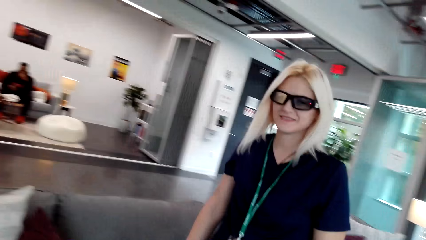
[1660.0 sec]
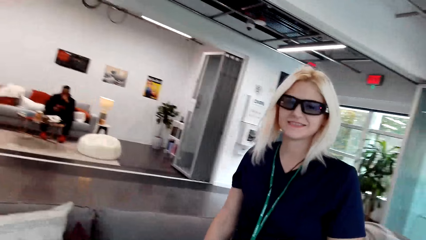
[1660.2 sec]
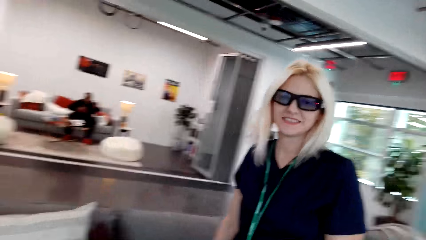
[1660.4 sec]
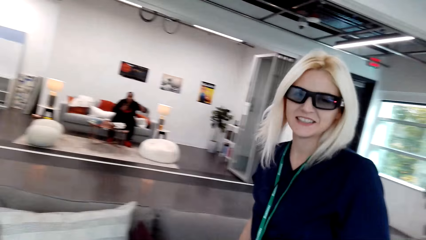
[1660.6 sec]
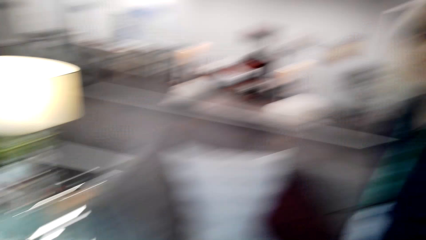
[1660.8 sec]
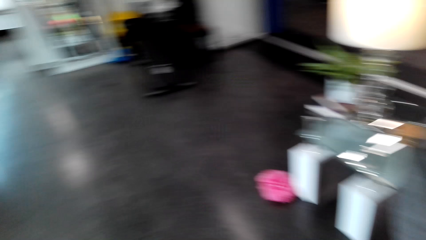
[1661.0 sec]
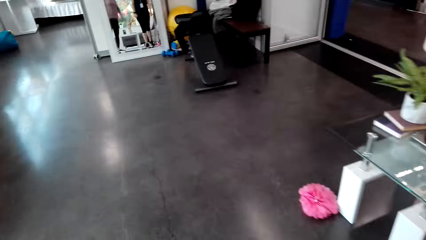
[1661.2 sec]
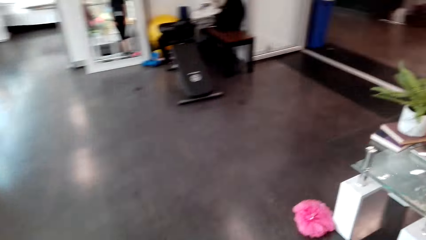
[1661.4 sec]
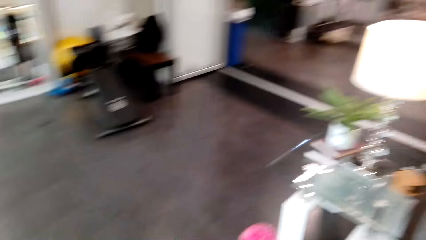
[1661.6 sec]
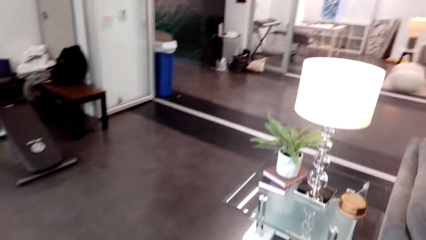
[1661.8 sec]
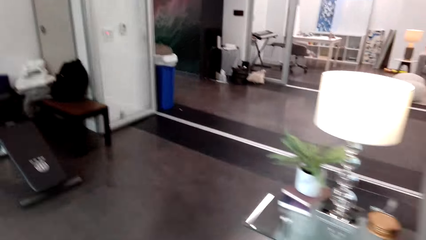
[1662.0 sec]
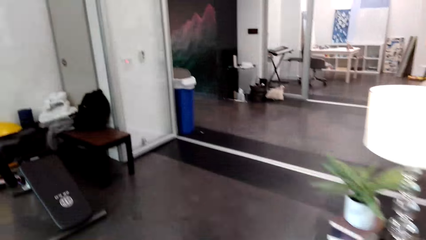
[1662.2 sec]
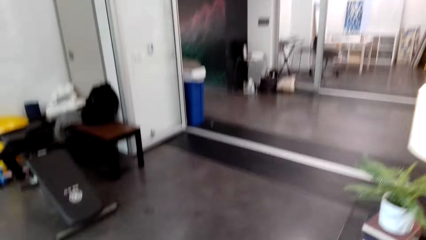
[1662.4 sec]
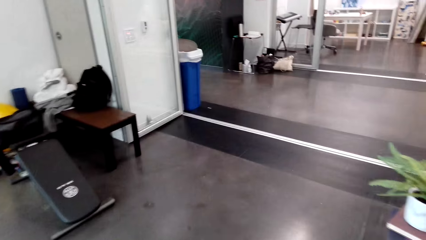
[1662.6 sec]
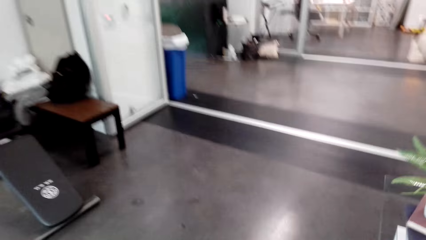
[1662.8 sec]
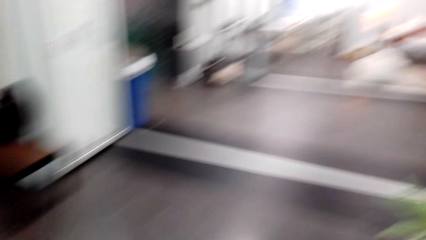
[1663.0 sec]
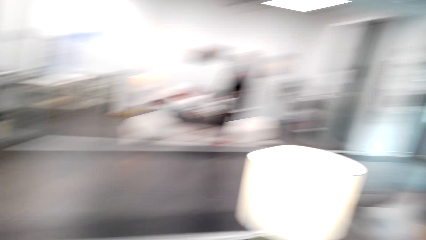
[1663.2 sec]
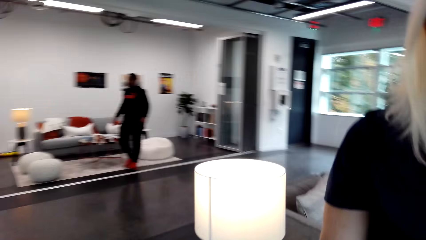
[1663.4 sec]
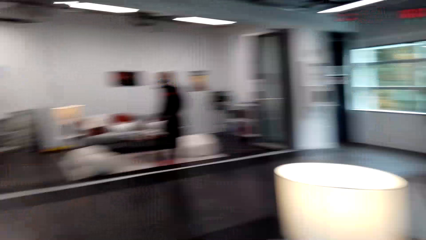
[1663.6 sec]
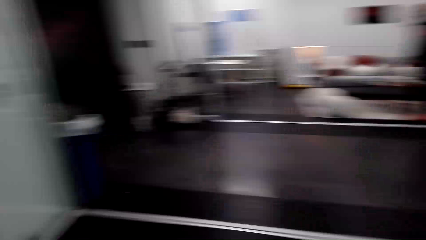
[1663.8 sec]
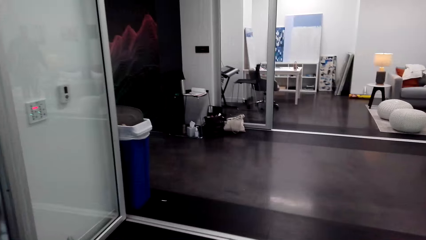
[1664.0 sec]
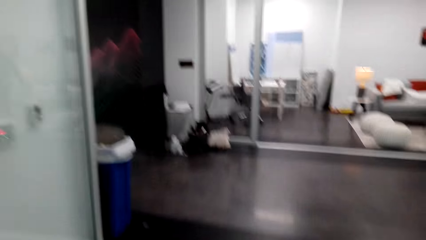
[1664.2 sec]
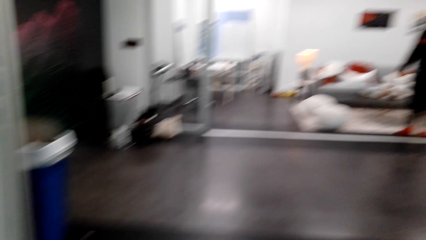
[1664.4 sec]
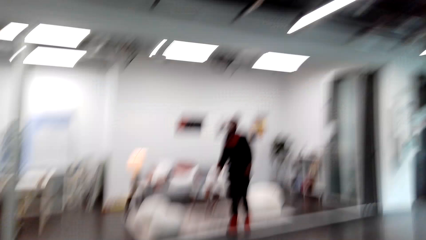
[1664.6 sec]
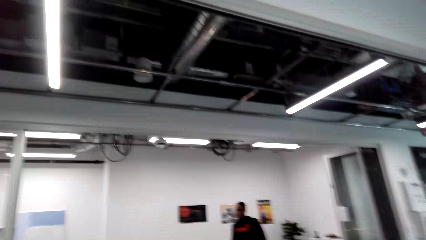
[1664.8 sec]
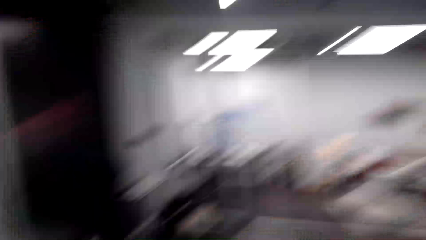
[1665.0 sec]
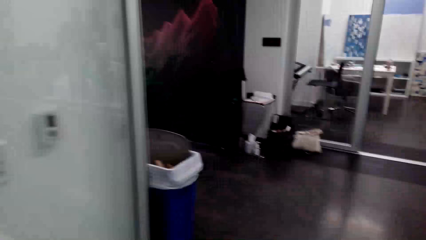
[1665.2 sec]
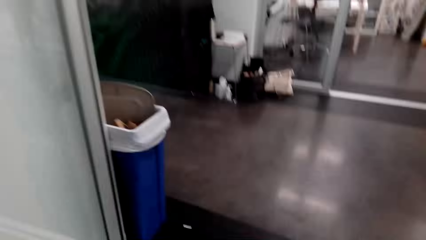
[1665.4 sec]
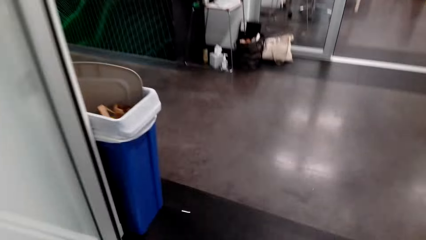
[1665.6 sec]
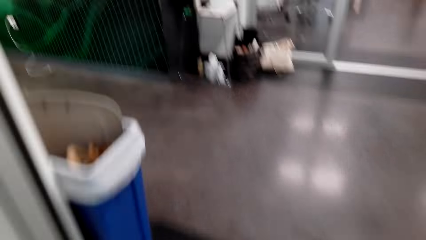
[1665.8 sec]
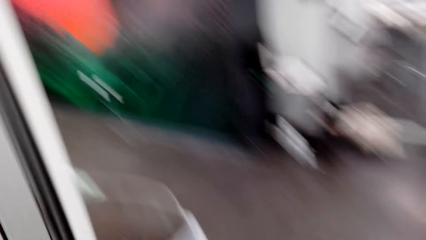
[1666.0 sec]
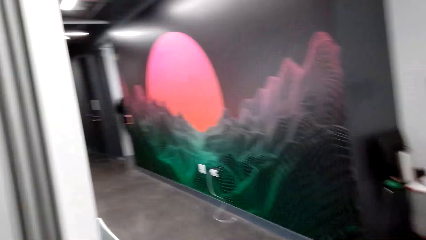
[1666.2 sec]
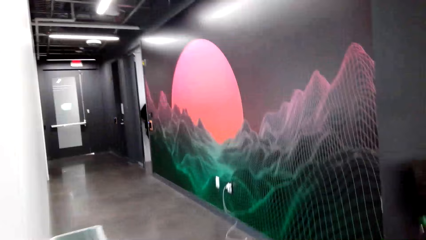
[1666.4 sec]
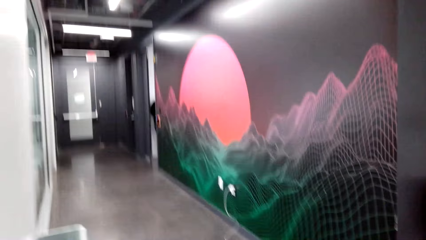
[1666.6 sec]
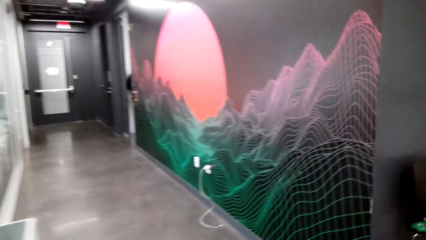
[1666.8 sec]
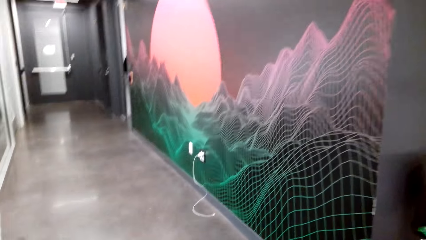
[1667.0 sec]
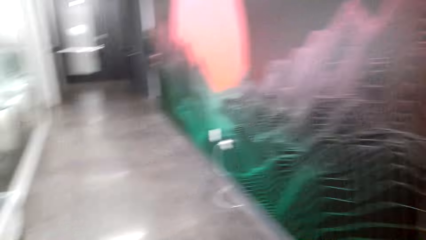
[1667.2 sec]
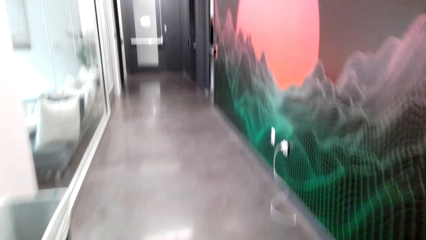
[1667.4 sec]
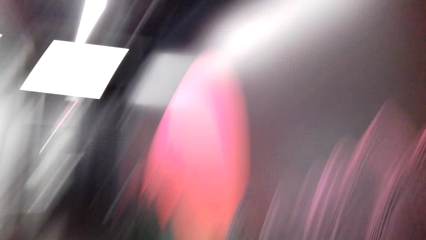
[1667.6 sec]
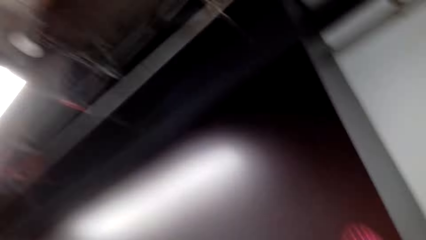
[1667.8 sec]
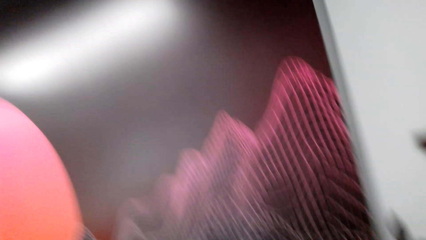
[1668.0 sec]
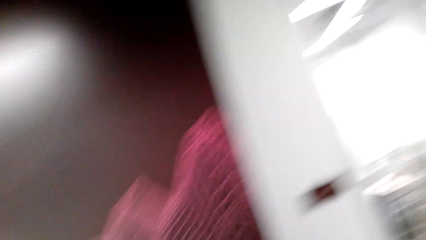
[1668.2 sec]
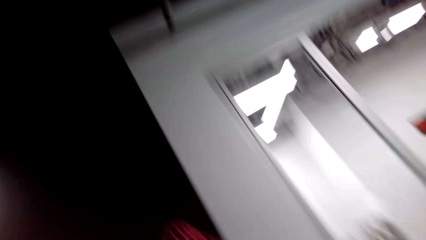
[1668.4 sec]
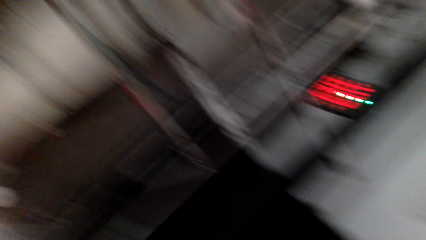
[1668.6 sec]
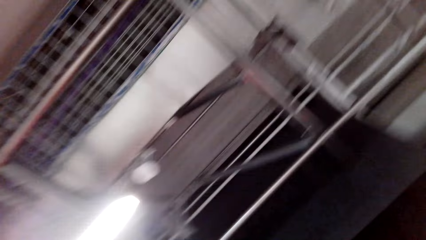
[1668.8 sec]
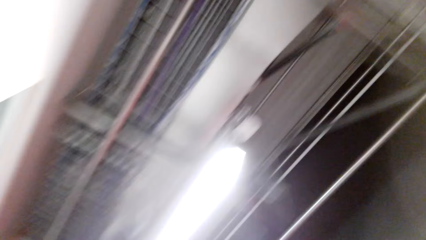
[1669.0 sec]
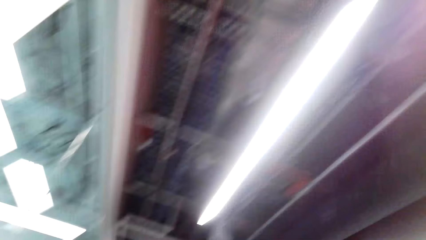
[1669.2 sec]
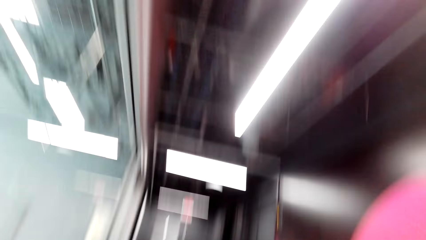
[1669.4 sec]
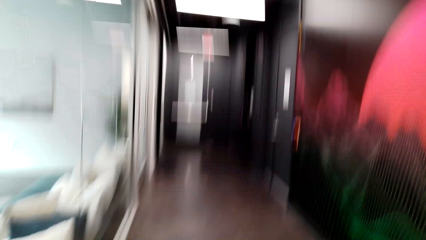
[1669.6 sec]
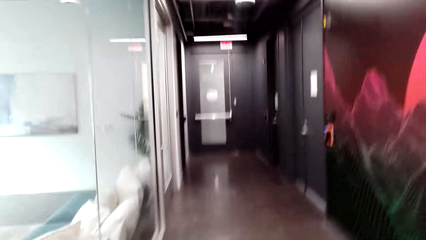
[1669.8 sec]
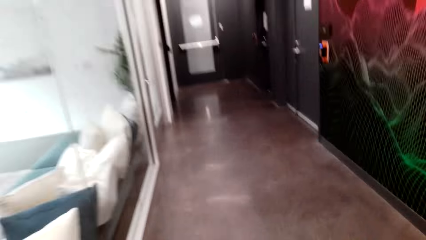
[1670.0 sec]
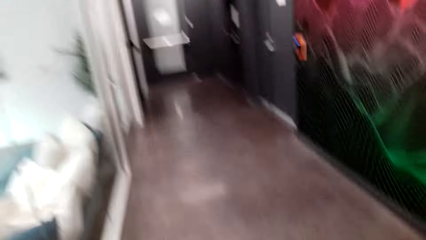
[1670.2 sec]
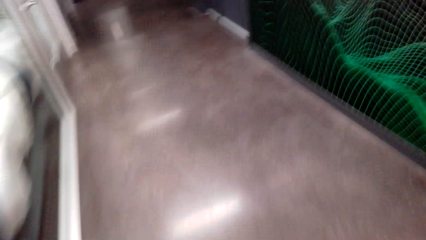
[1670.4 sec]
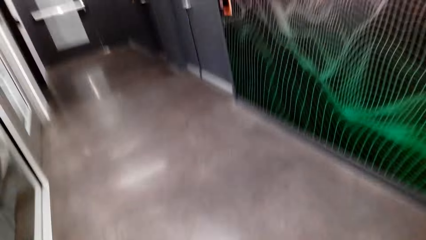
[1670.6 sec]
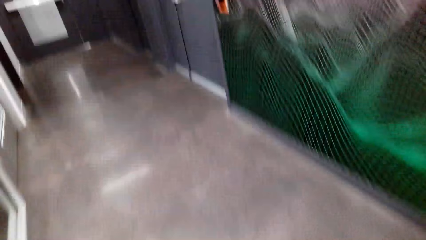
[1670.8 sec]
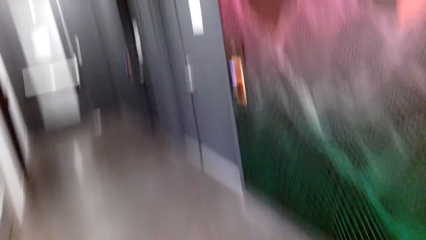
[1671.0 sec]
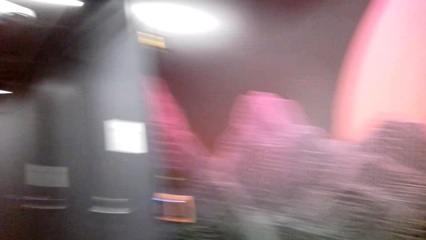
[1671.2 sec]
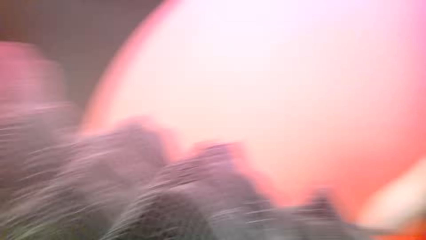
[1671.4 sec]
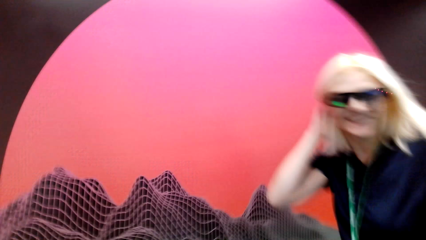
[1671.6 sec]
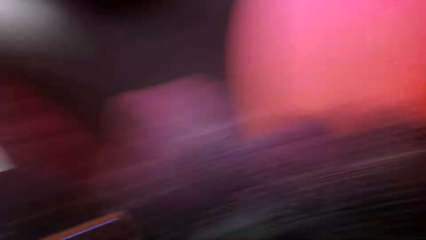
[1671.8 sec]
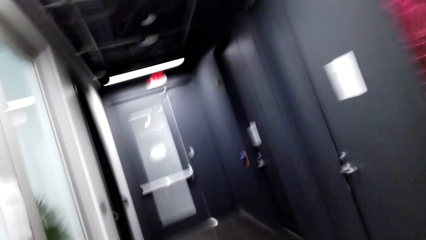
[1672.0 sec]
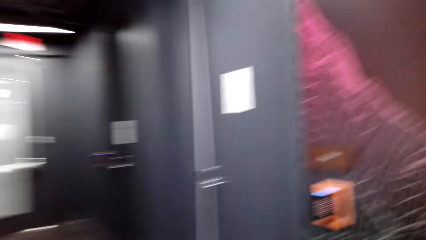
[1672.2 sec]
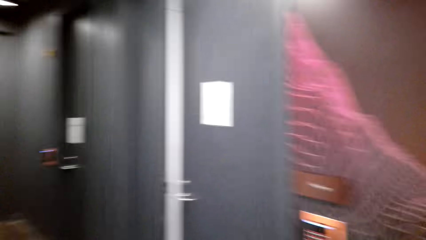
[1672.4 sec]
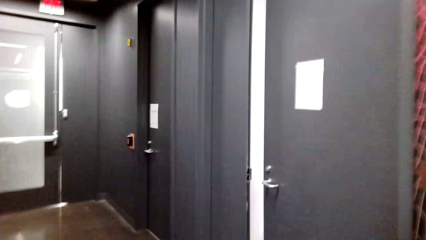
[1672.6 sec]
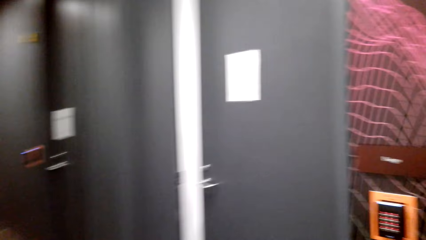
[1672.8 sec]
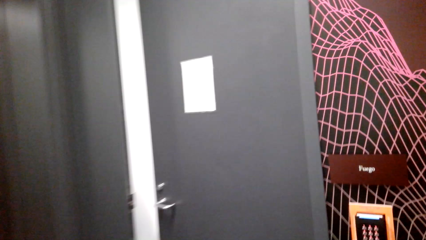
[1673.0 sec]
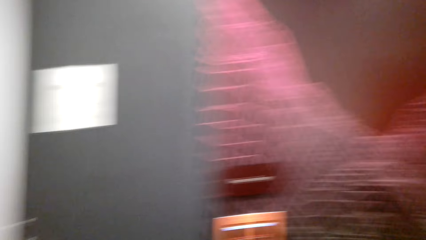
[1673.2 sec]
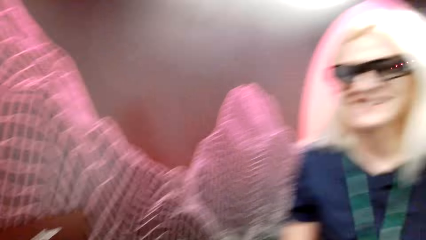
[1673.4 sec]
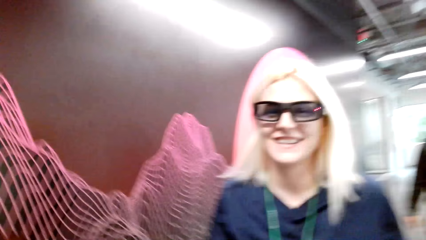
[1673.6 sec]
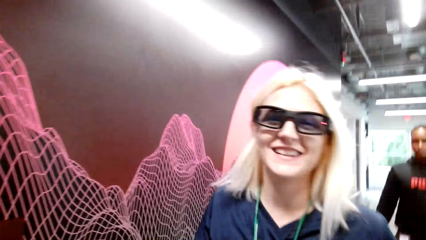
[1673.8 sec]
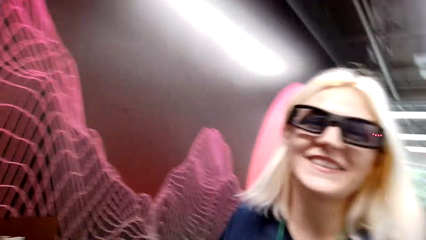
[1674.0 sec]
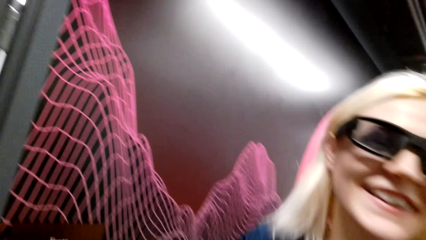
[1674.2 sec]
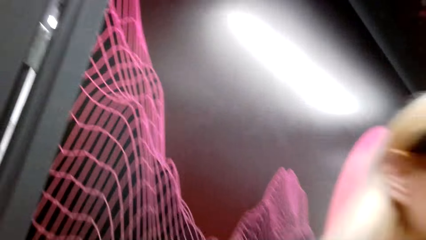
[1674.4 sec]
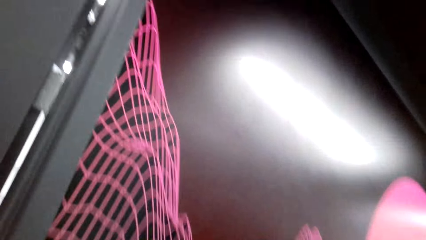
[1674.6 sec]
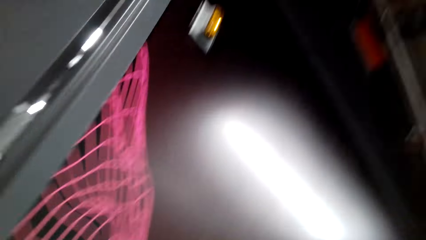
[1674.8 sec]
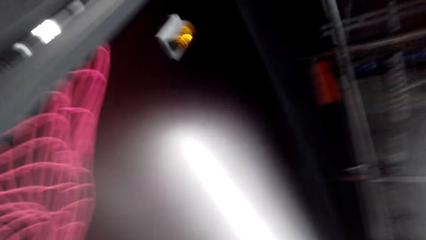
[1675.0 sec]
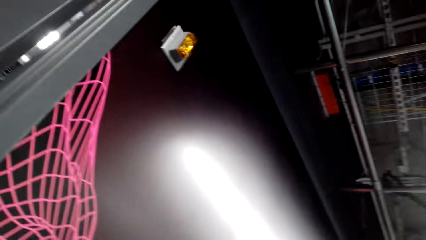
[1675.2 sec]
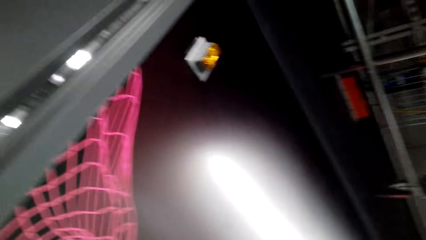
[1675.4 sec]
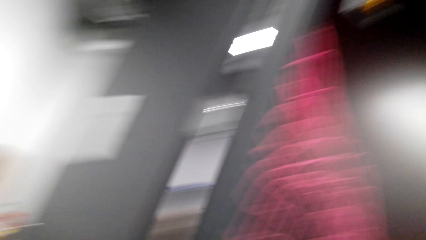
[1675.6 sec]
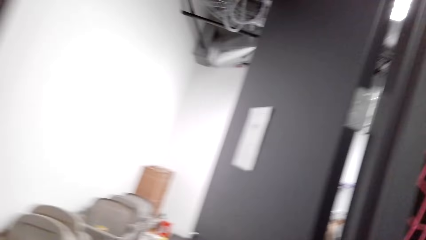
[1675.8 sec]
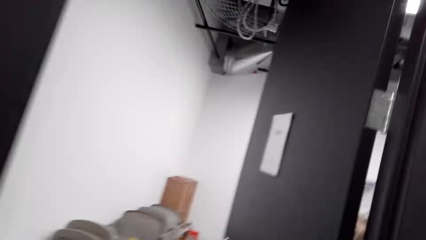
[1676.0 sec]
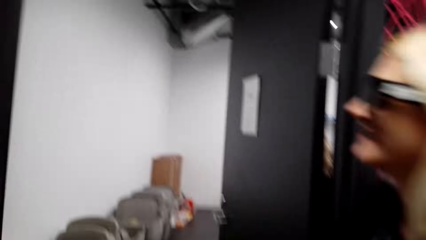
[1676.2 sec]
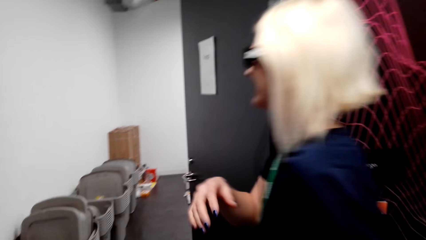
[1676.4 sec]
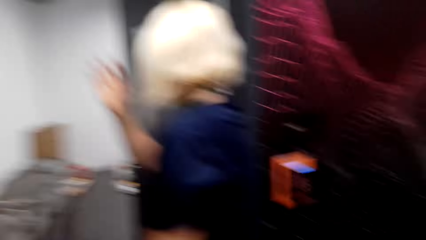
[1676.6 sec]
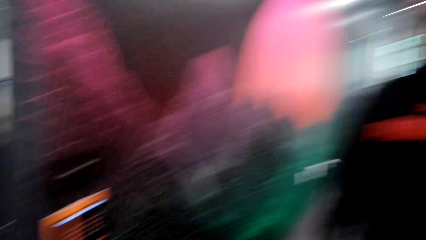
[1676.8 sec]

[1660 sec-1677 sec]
The lady walks in the house. The camera wearer walks in the house. The lady walks on the corridor. The camera wearer walks on the corridor and dialogues with the lady. They walk on the corridor. The lady walks on the corridor. The camera wearer dialogues with the lady.
